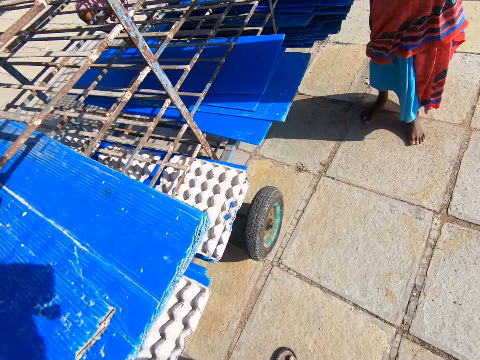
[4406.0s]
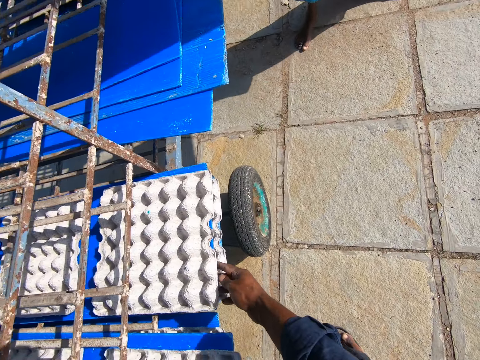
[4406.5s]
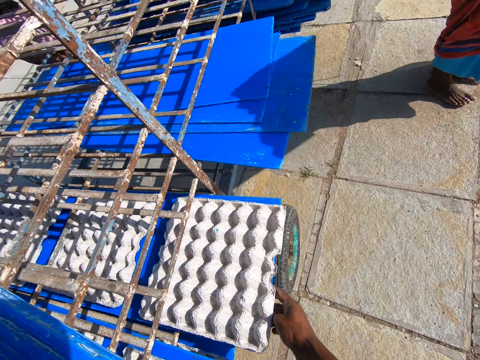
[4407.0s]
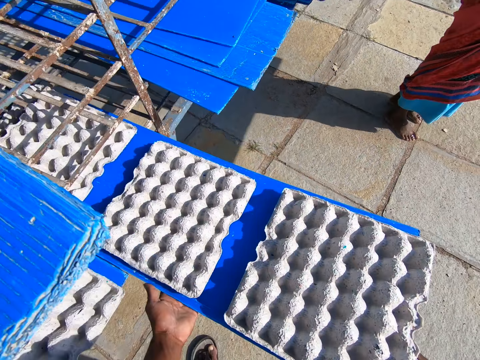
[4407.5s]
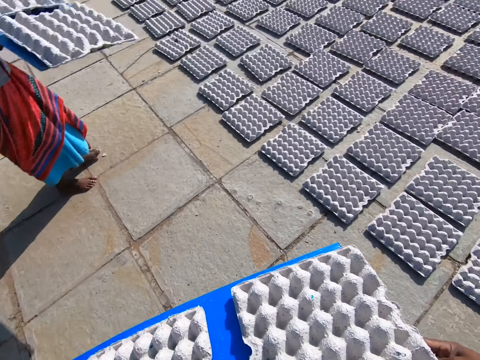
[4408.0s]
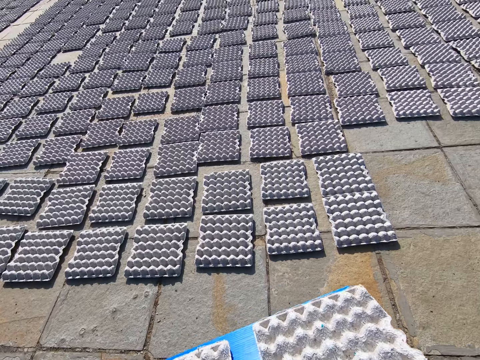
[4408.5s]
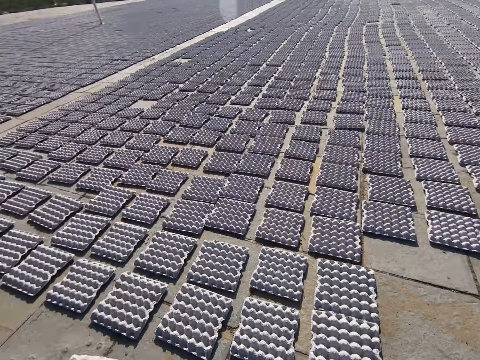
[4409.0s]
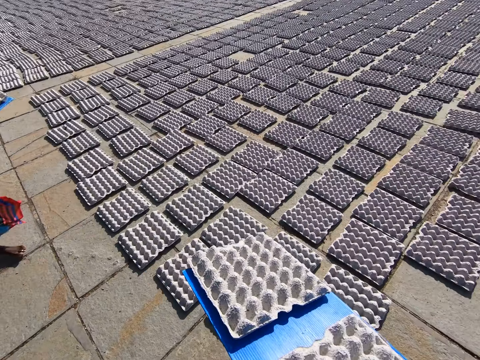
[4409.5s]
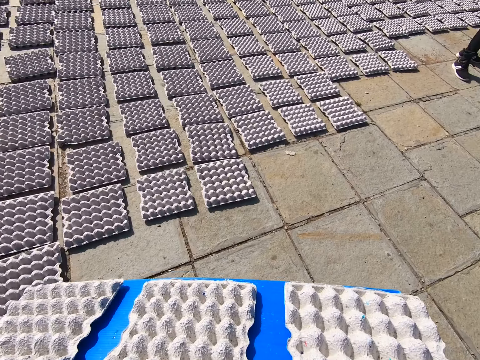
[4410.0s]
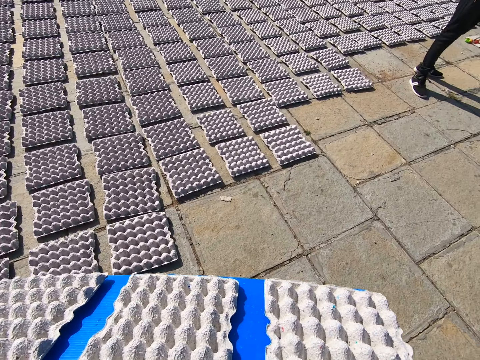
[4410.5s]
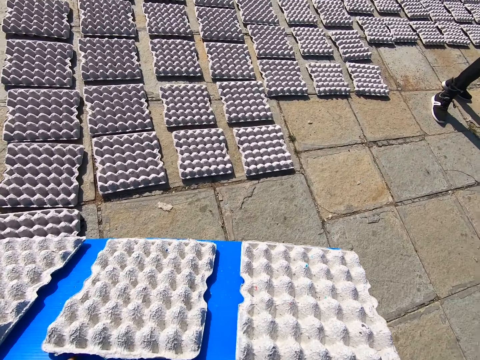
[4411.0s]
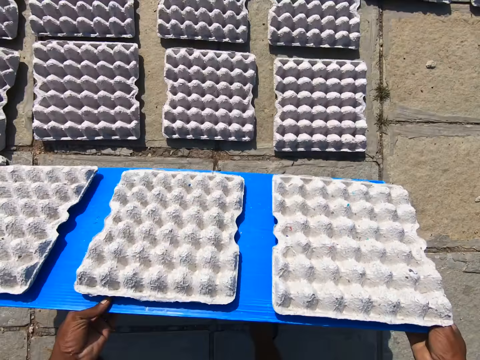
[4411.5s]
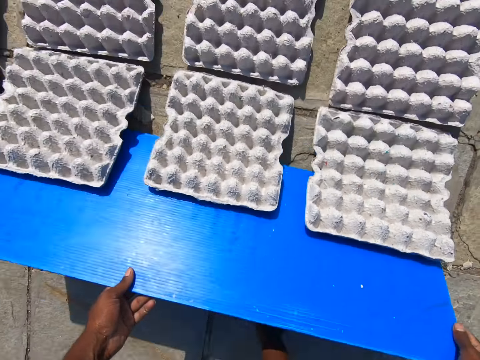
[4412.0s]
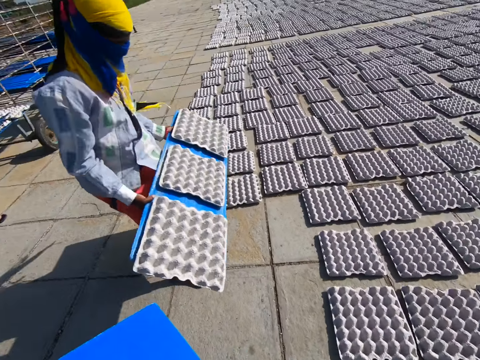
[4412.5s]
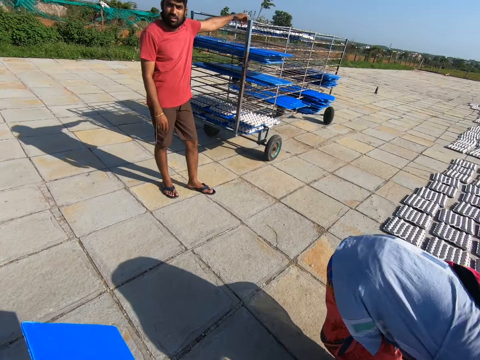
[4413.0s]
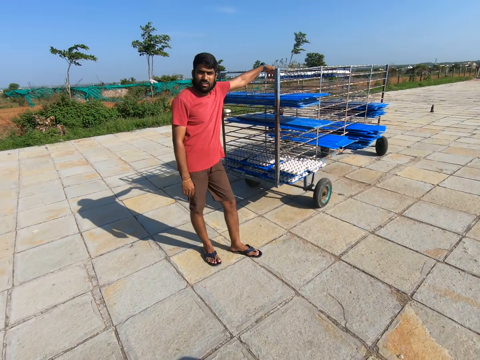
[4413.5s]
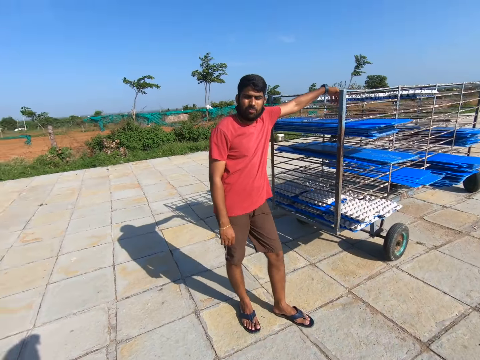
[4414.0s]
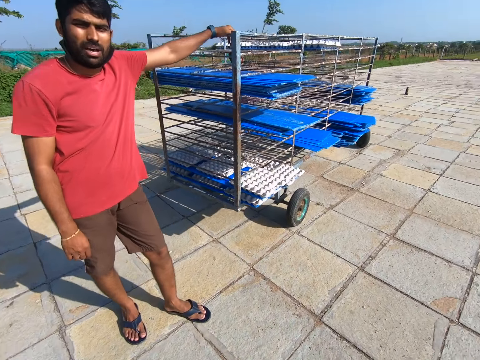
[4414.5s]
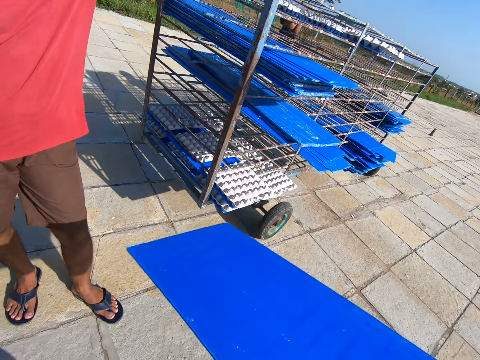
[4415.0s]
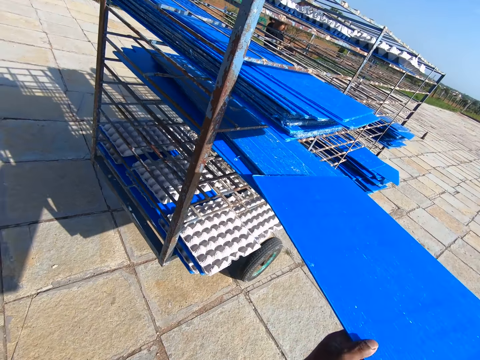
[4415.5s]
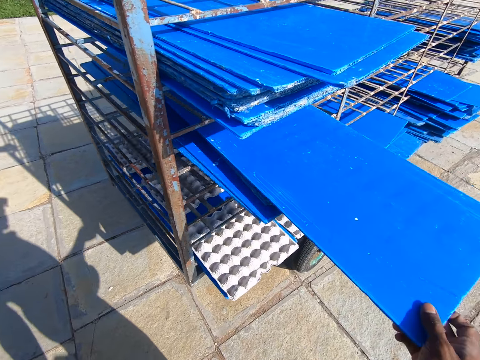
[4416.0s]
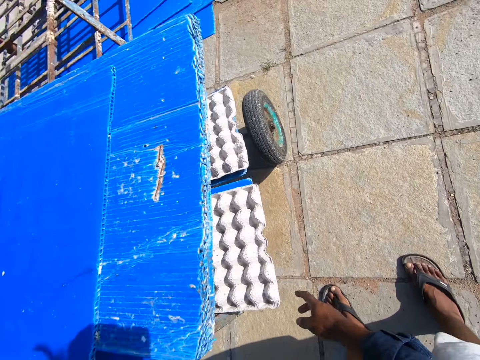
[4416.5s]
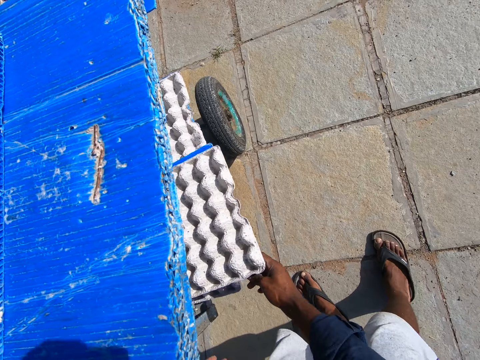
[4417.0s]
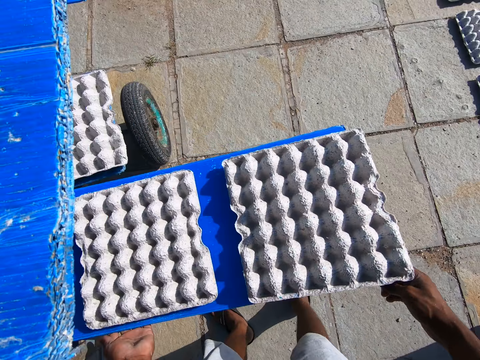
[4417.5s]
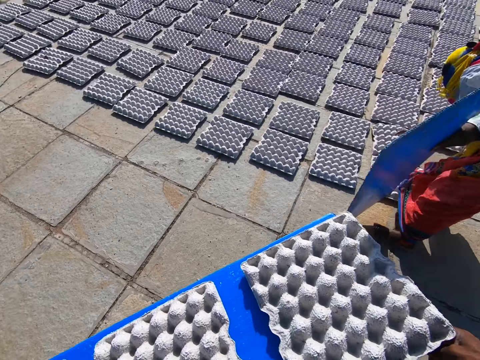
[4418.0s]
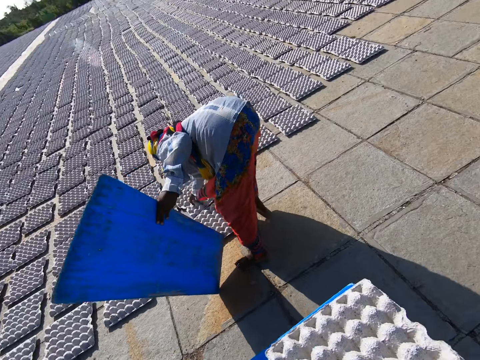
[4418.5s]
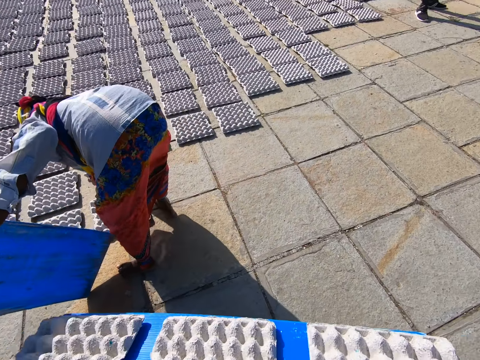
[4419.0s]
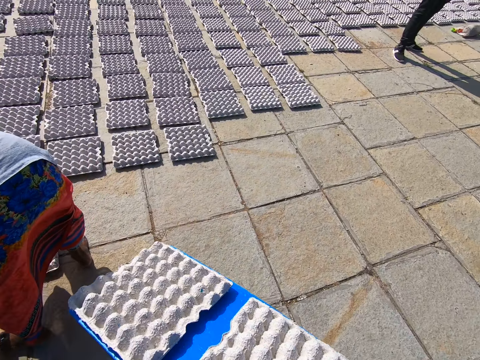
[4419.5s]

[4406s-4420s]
The boy interacts with the man. The camera wearer carries some egg trays. He takes out a tray from the rack with his hands. He drops the crates on the tray in his hands on the floor. Someone puts the egg trays down. The woman drops the crates on the tray in her hands on the floor. A person talks. The camera wearer drops the tray in his right hand into the rack. He takes out a tray from the rack with his hands. He carries some egg trays.

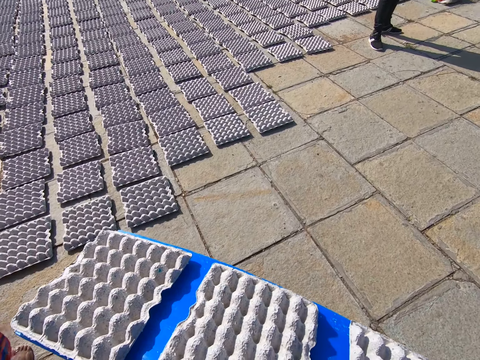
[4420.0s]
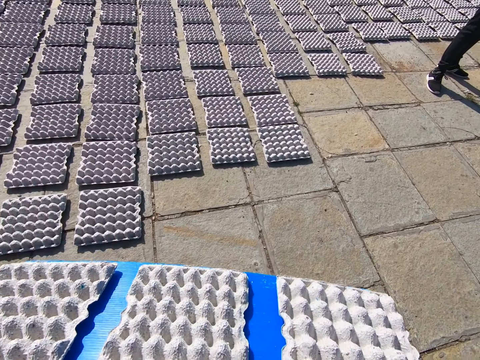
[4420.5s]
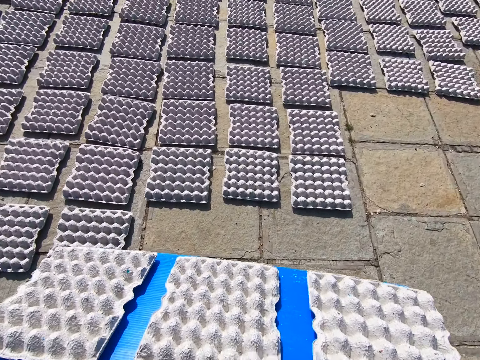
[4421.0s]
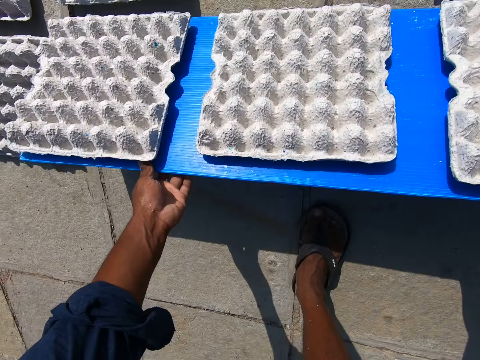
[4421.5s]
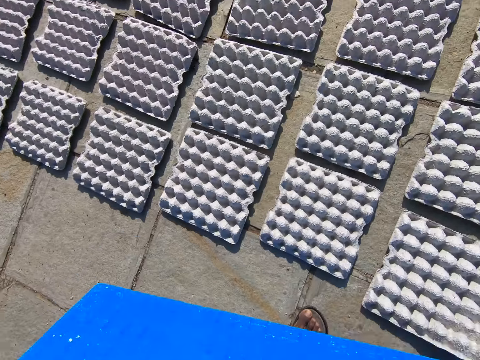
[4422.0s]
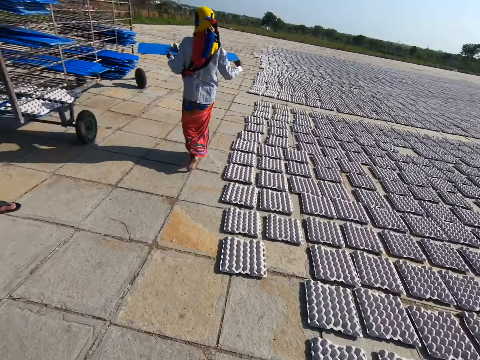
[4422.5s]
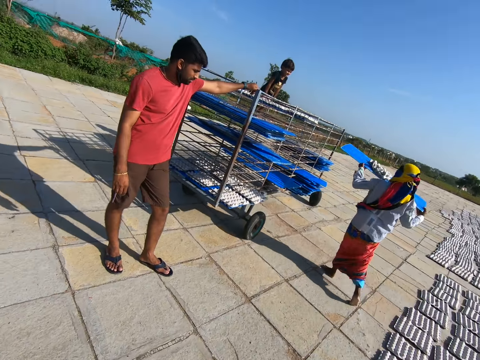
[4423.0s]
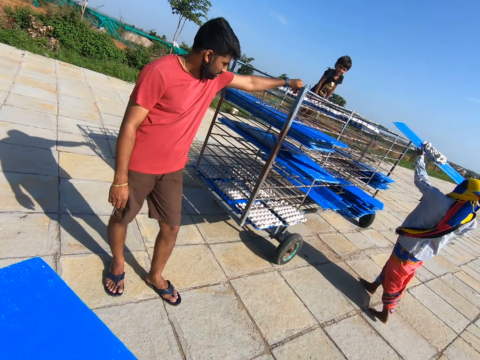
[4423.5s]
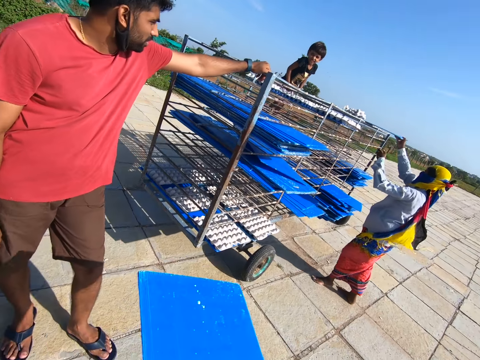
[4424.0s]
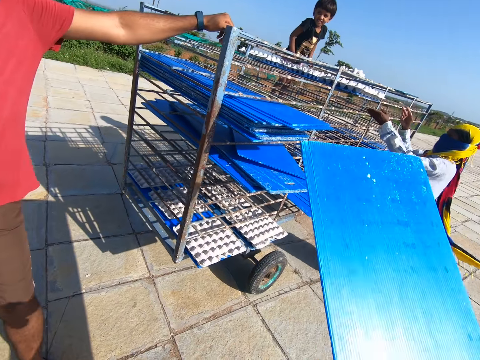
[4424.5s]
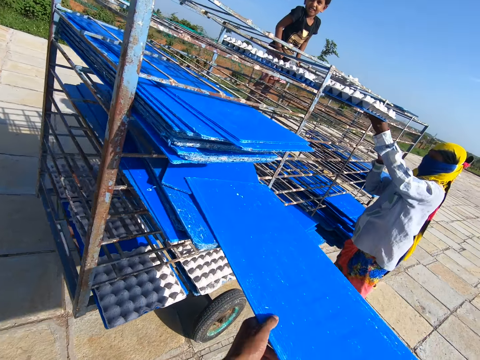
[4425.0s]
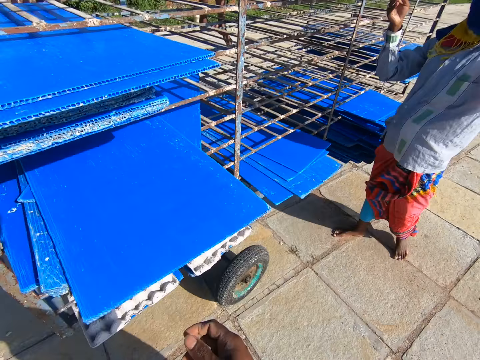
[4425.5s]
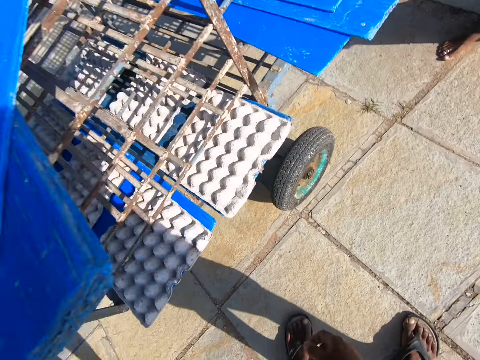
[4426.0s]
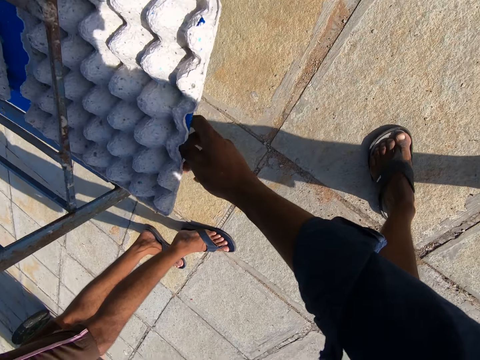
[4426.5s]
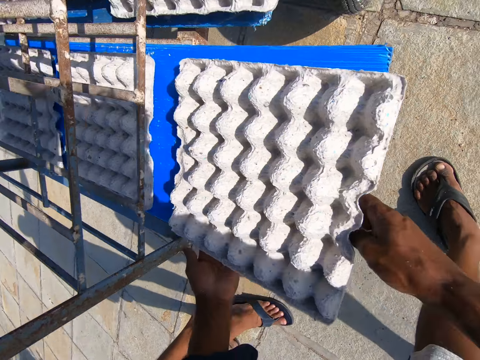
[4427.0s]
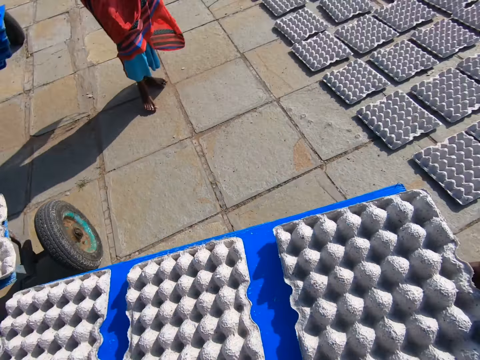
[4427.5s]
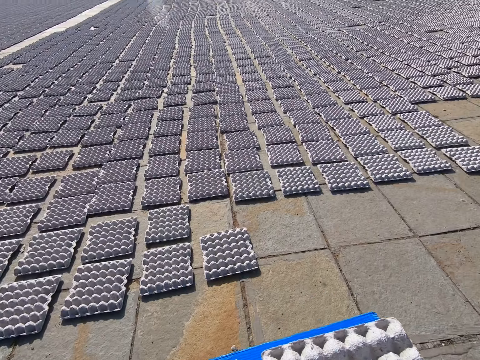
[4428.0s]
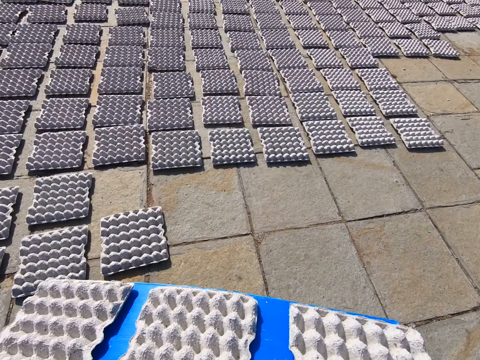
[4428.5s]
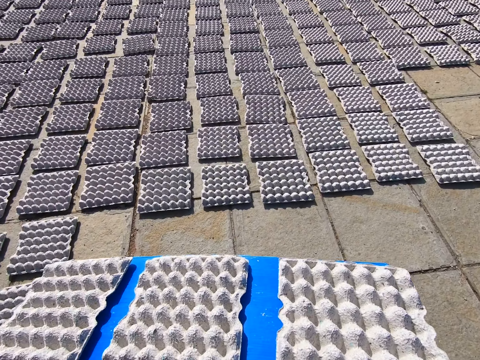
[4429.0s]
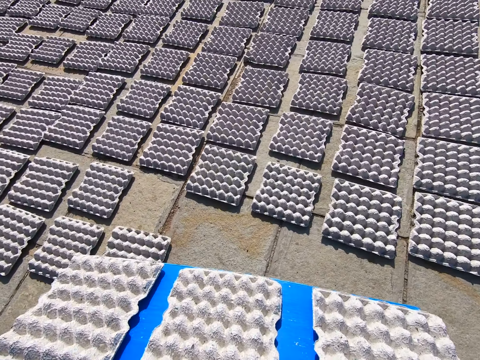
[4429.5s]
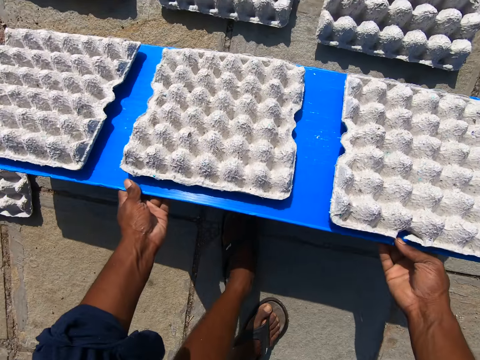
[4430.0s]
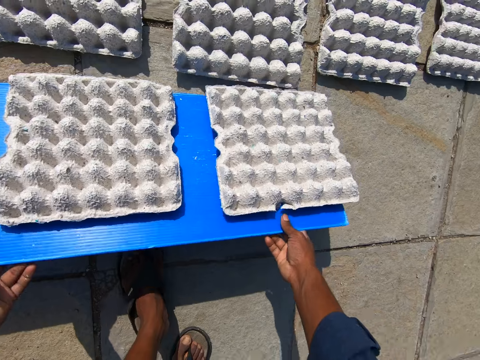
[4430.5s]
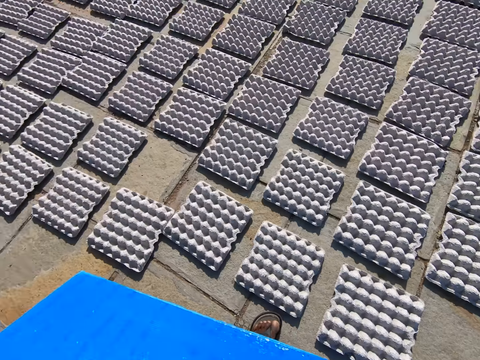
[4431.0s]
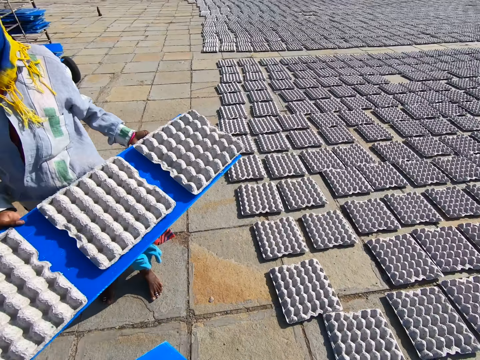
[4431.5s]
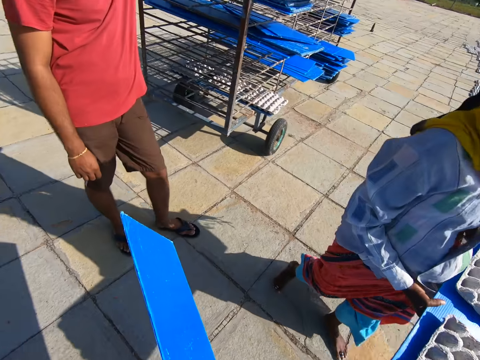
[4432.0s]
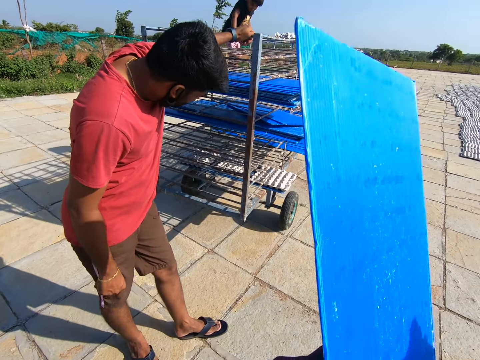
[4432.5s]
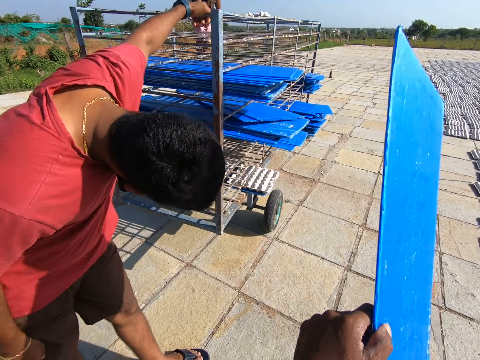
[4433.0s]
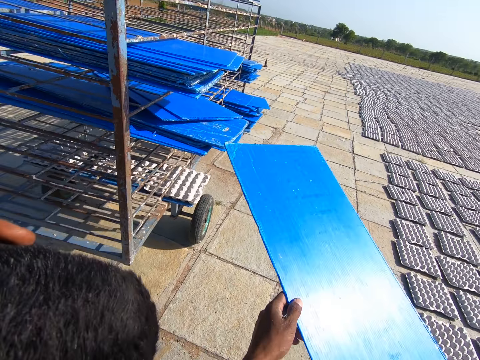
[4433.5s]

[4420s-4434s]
Someone puts the egg trays down. The camera wearer drops the crates on the tray in his hands on the floor. The woman drops the tray in her hands on the rack. The camera wearer drops the tray in his hands into the rack. The woman picks up a tray on the rack with her left hand. The camera wearer carries some egg trays. He takes out a tray from the rack with his hands. Someone puts the egg trays down. The camera wearer drops the crates on the tray in his hands on the floor.
